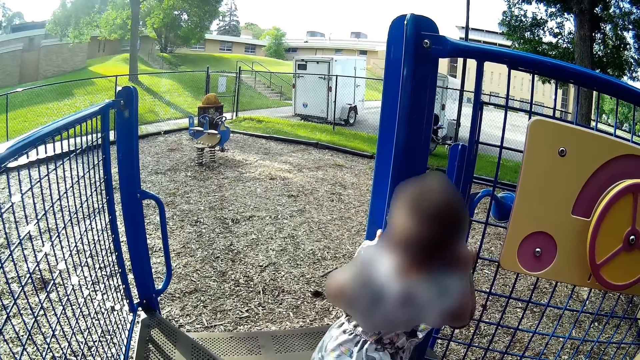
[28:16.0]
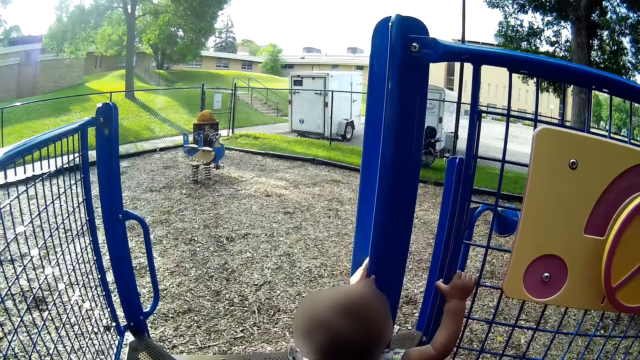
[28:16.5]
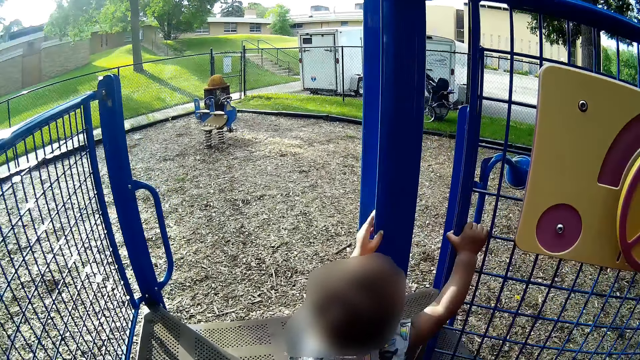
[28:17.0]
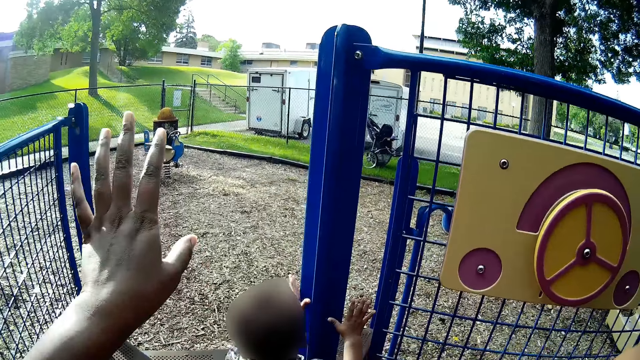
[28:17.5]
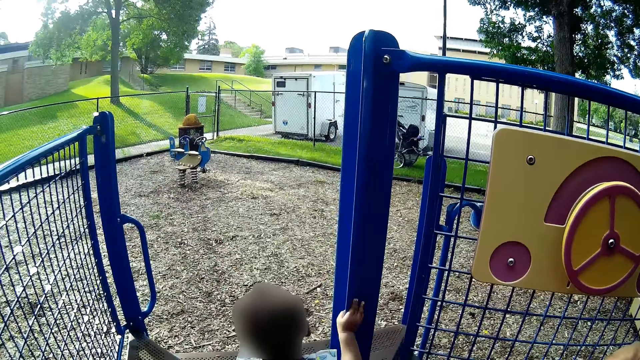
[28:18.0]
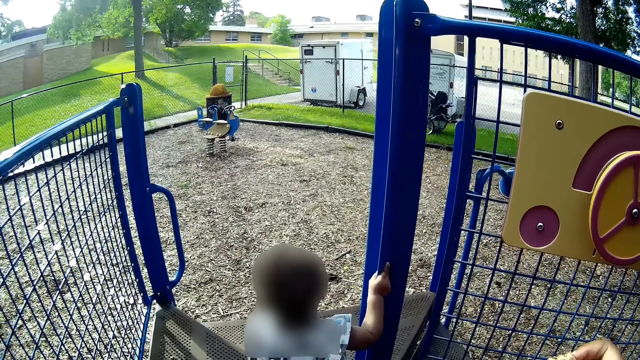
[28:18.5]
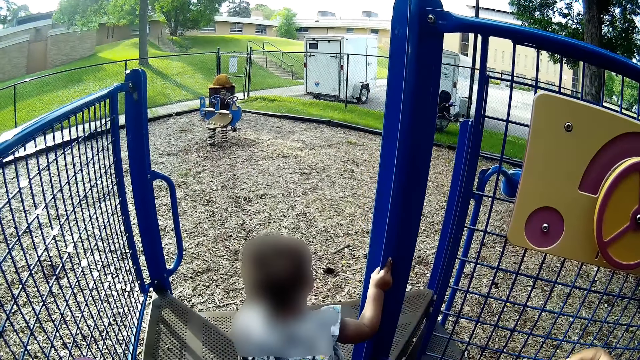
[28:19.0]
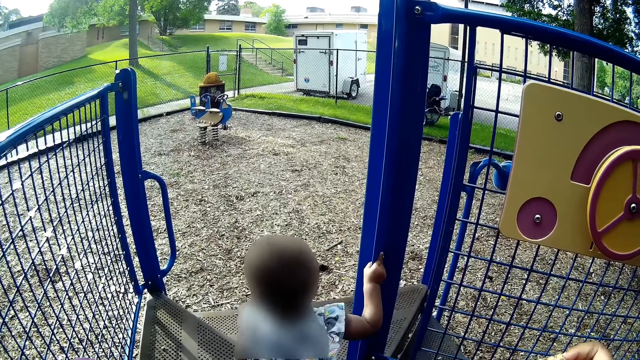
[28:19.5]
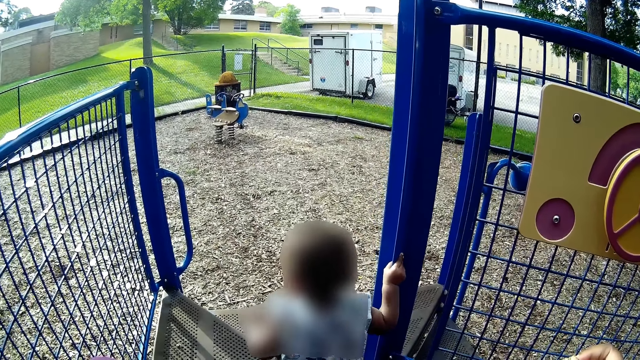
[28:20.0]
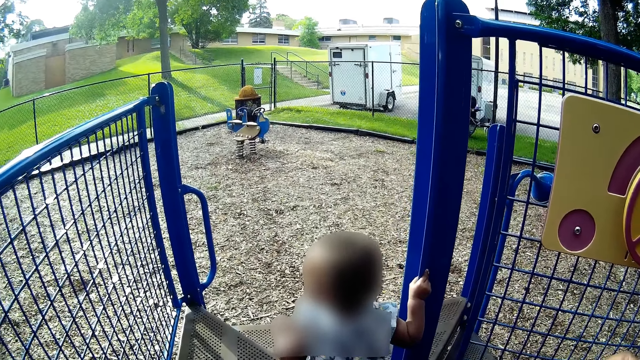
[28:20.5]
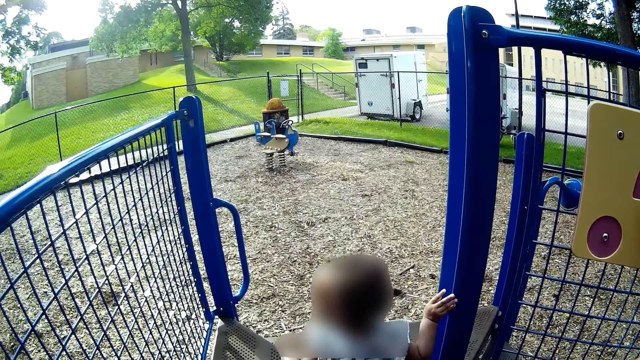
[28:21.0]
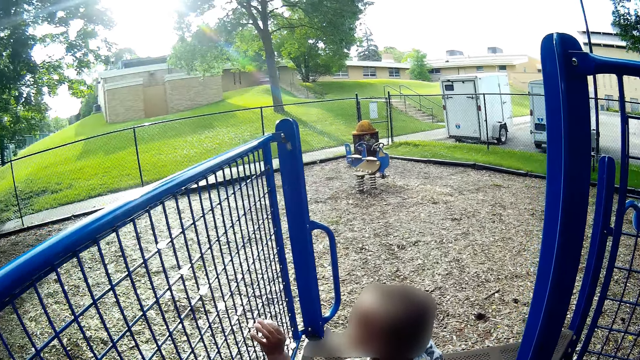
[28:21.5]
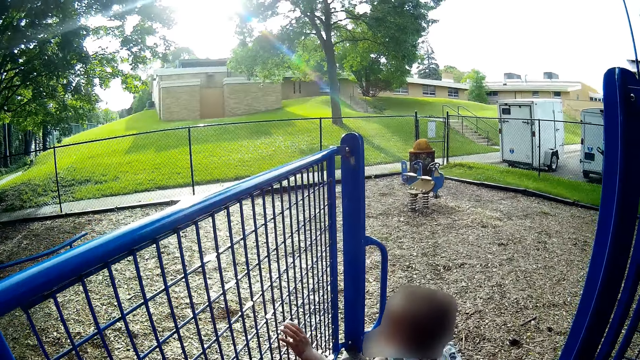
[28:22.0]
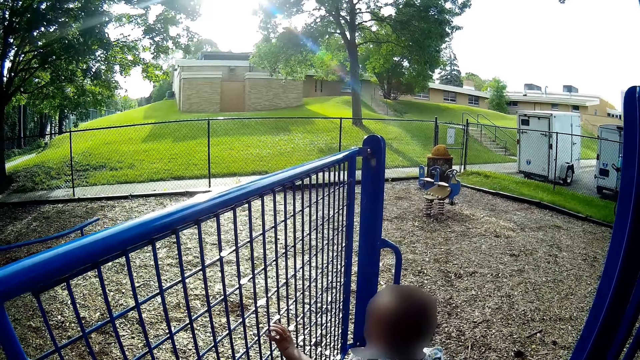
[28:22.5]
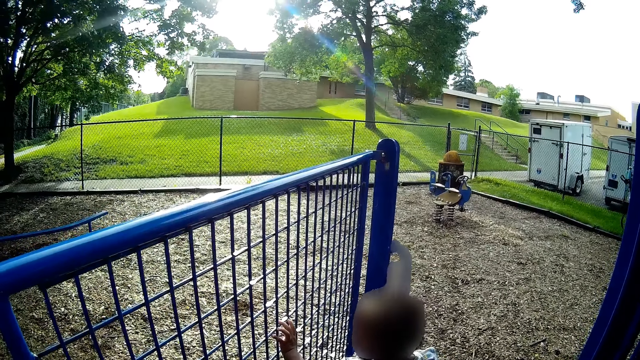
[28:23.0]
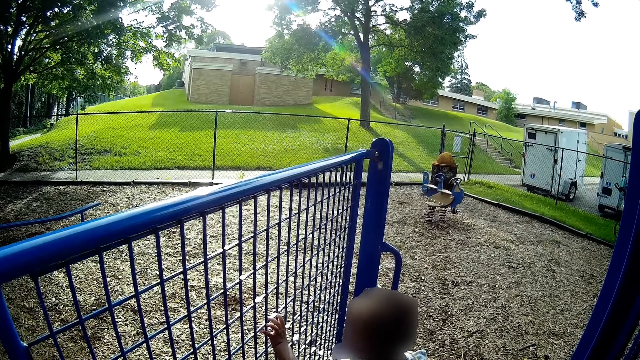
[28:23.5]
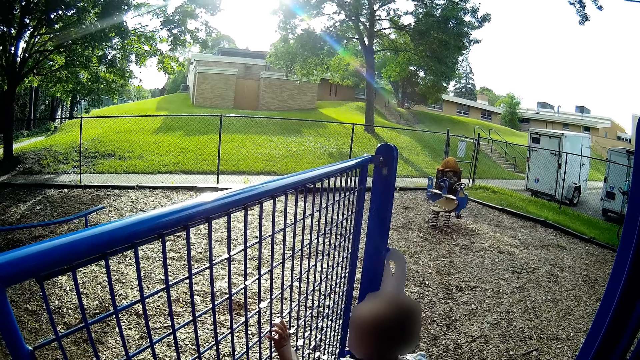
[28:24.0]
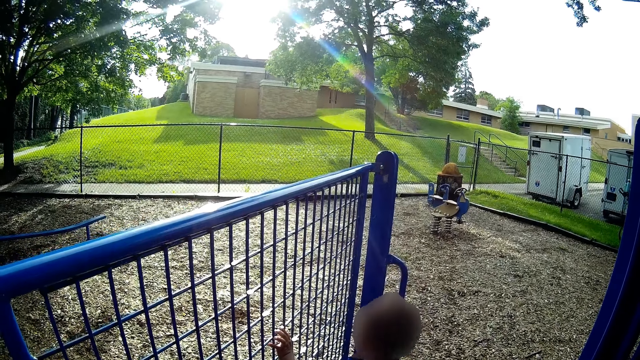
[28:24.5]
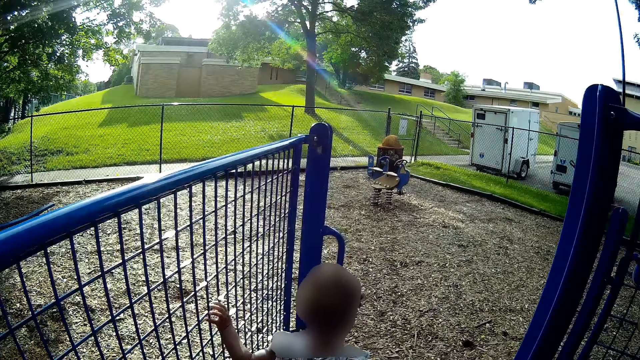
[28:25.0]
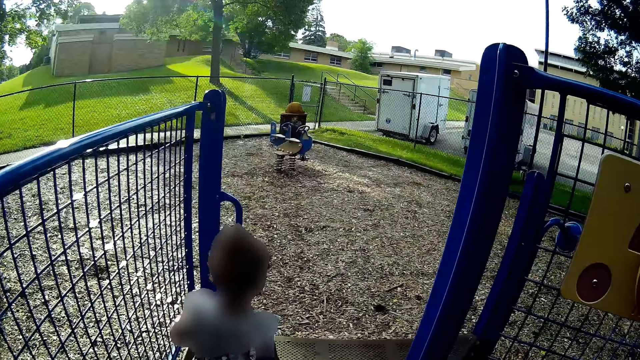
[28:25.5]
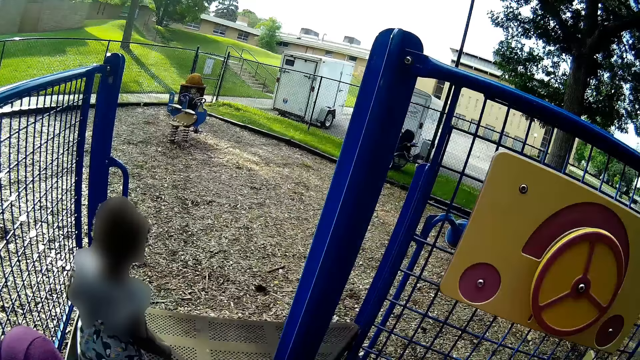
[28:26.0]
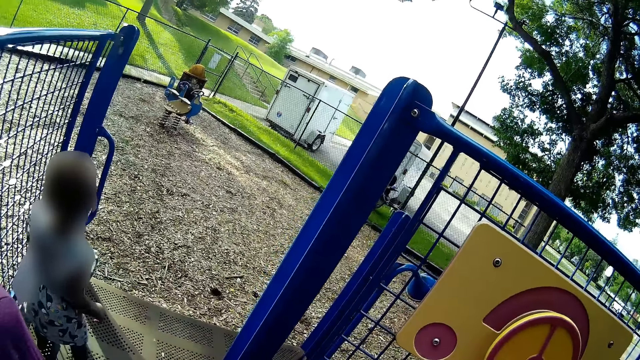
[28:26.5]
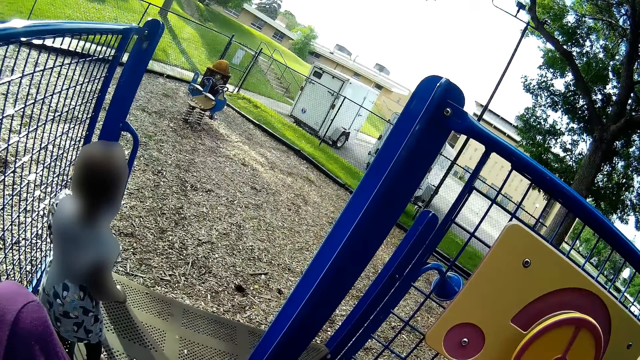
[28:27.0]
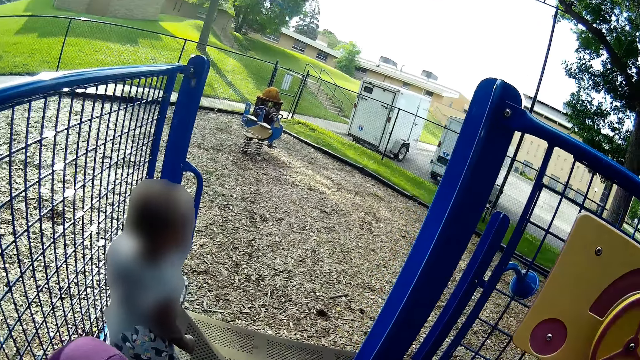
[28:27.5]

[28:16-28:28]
Another baby walks over to the other side of the iron fence.

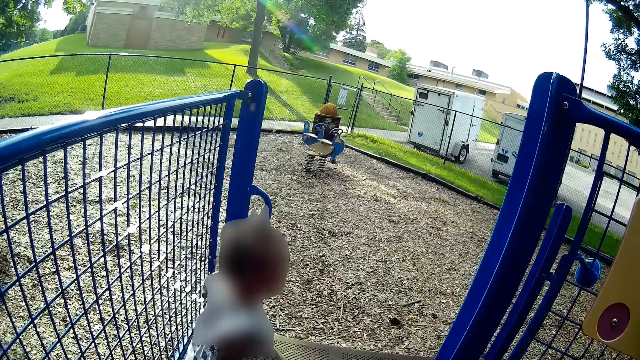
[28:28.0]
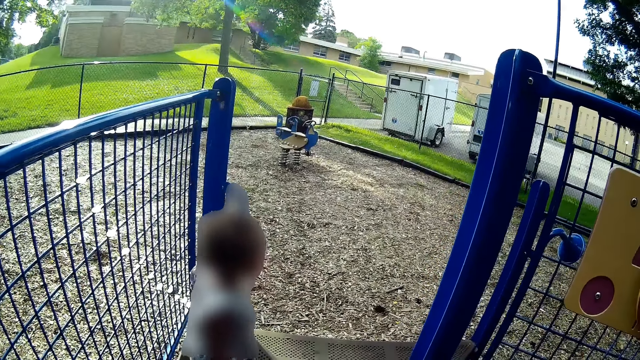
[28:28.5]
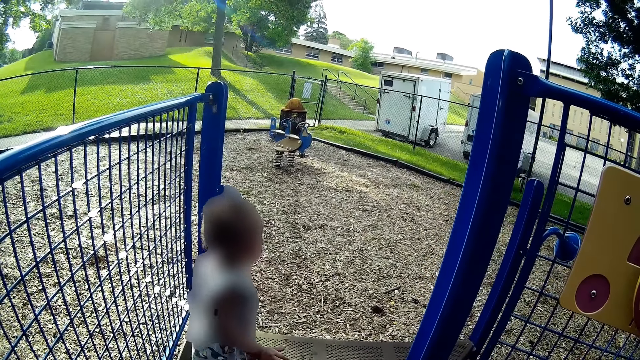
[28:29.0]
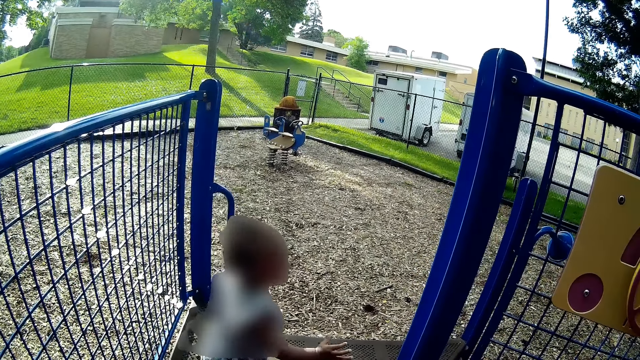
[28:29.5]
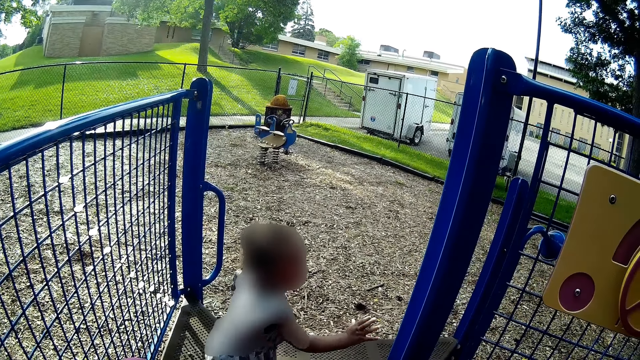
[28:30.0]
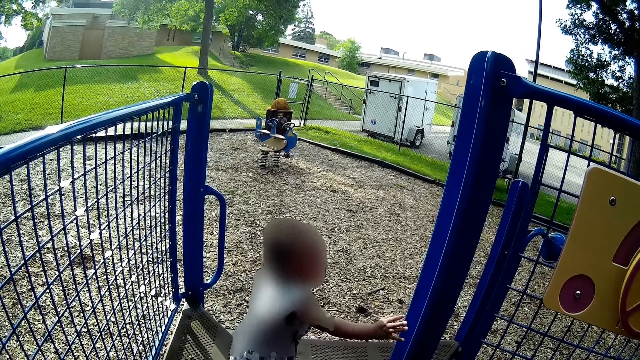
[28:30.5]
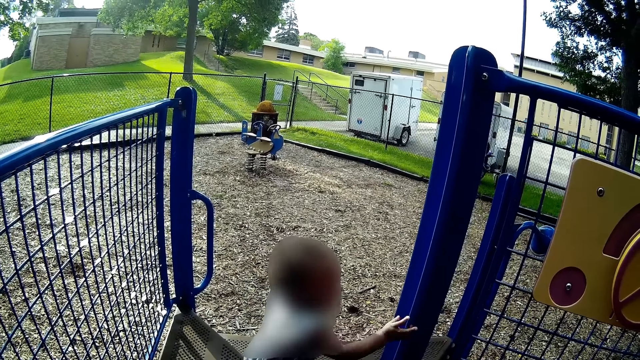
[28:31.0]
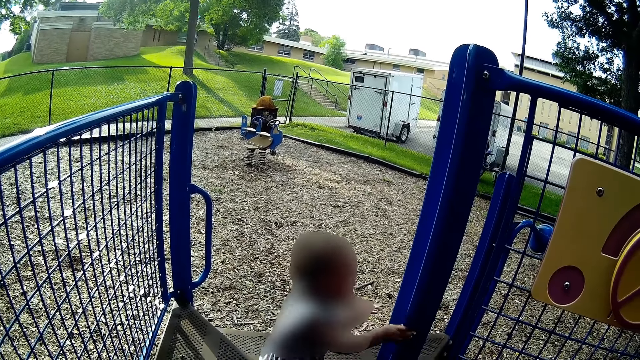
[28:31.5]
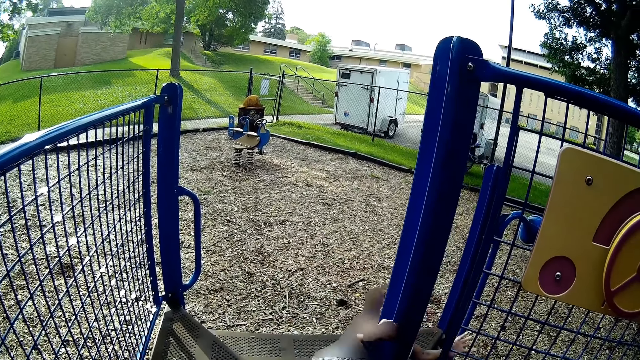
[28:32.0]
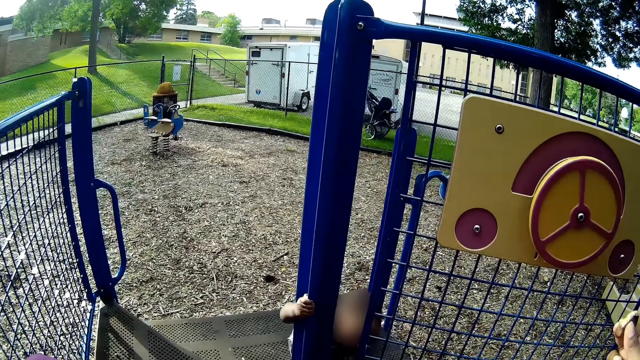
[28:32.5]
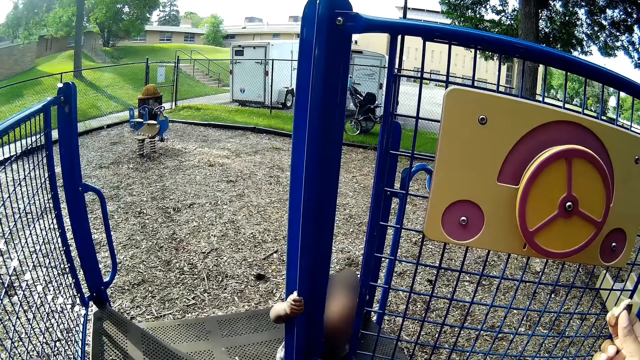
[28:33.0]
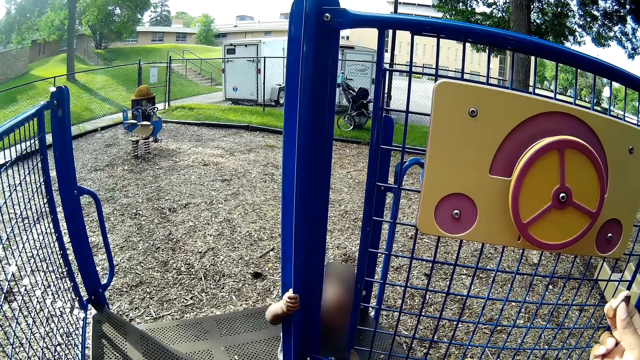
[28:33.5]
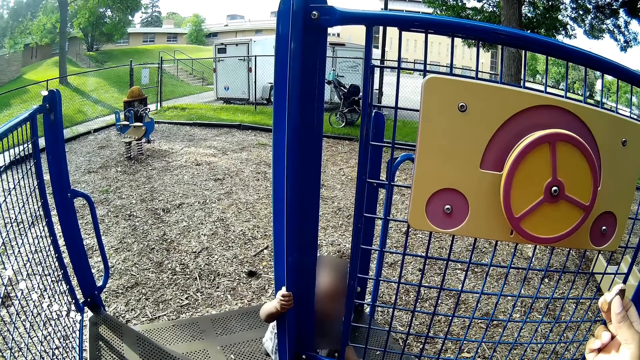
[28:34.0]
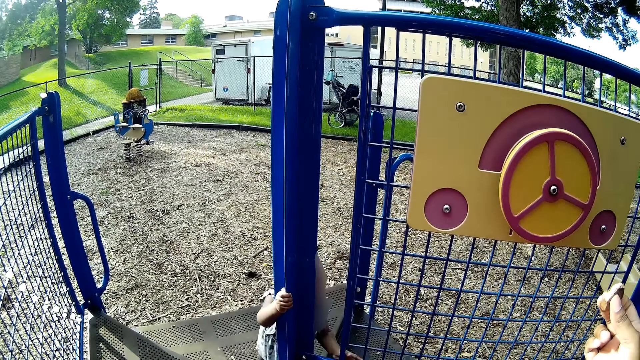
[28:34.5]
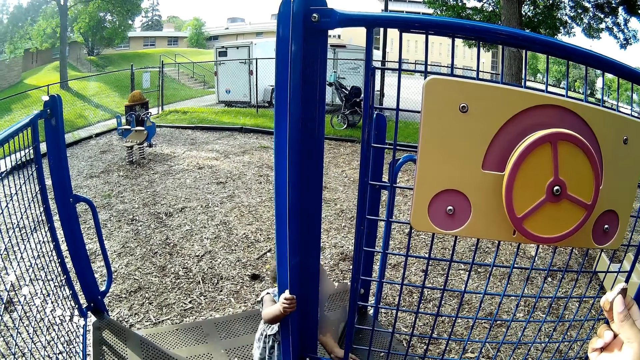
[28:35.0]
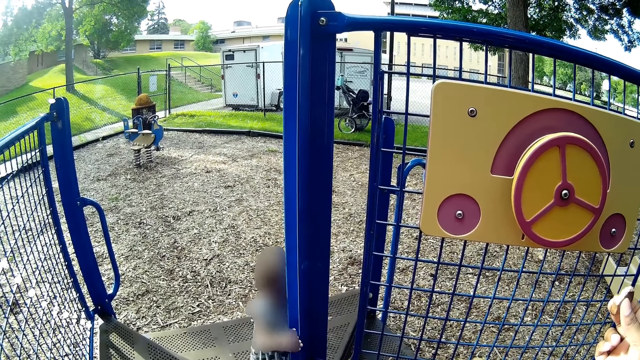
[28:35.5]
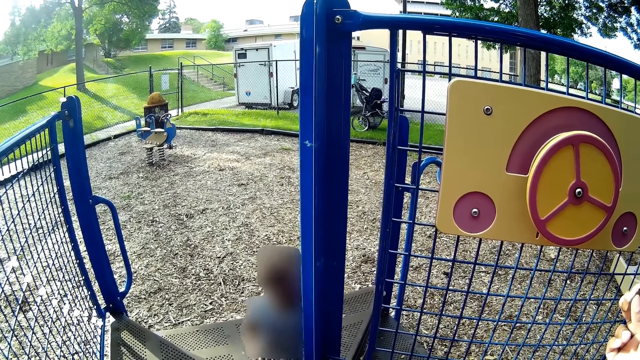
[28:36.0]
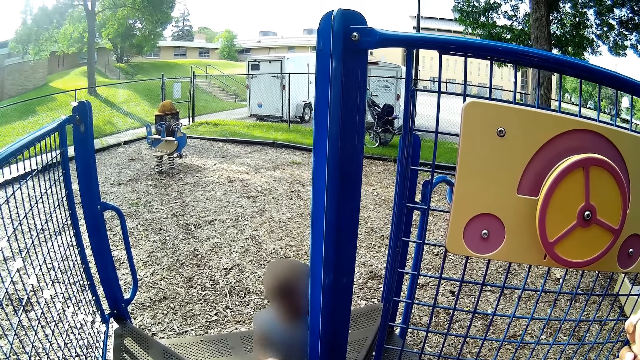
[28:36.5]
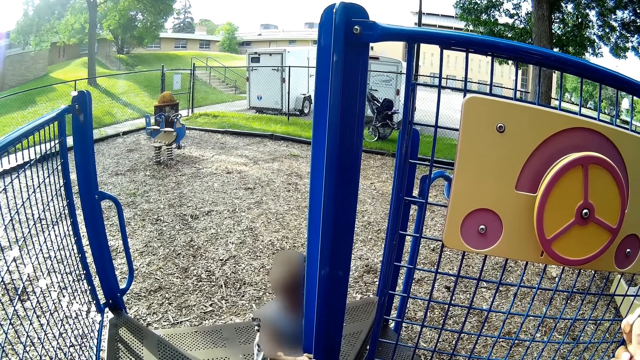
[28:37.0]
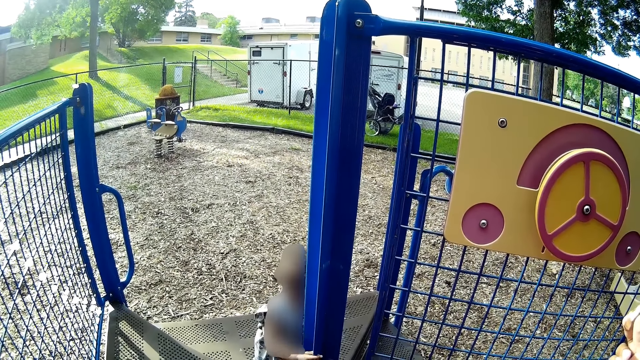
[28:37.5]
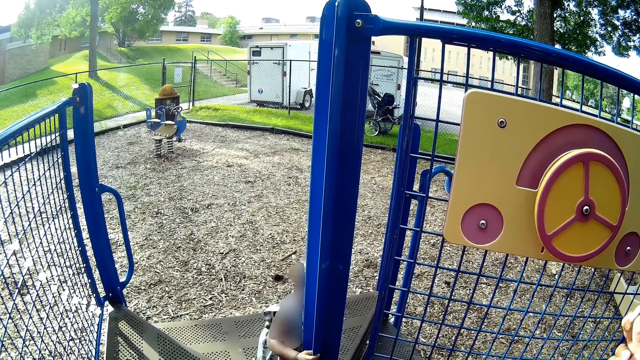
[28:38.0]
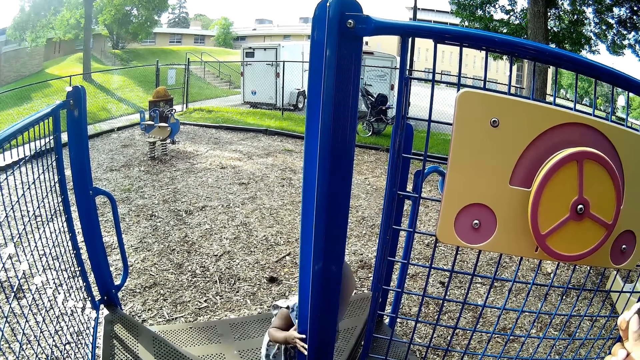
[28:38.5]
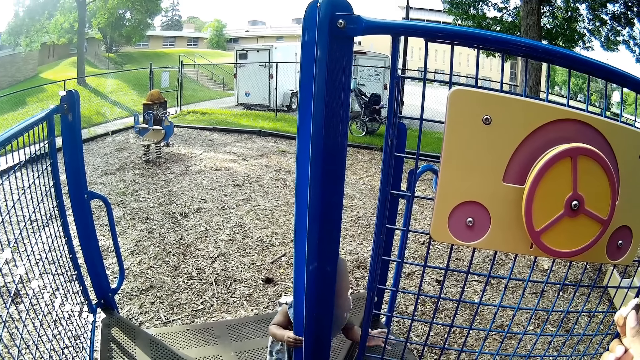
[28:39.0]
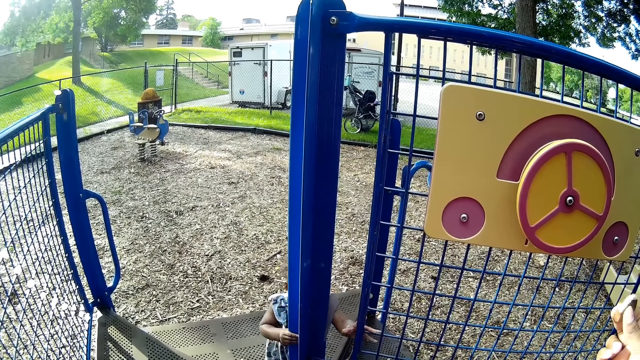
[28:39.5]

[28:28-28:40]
A baby grabs an iron fence with her right hand.
